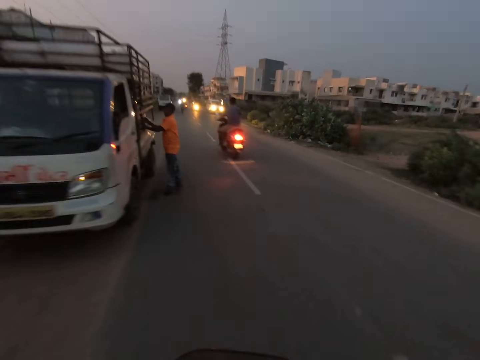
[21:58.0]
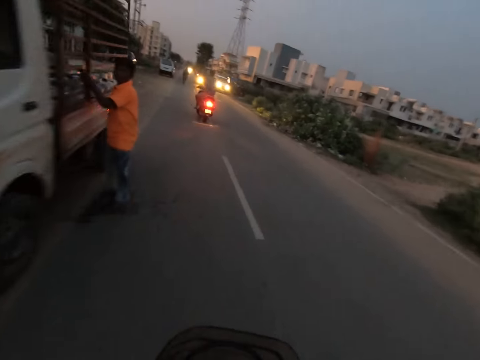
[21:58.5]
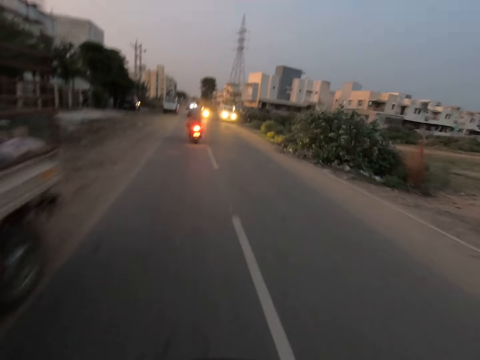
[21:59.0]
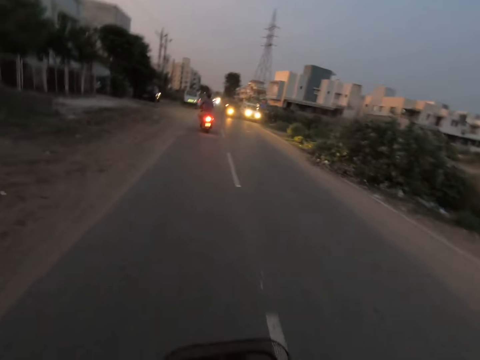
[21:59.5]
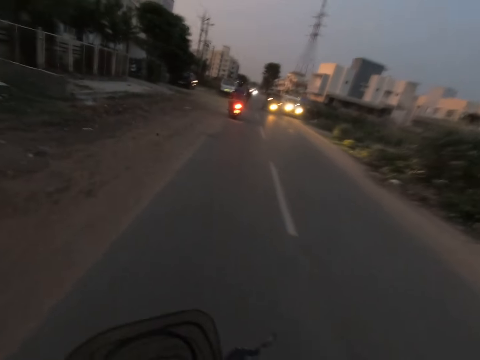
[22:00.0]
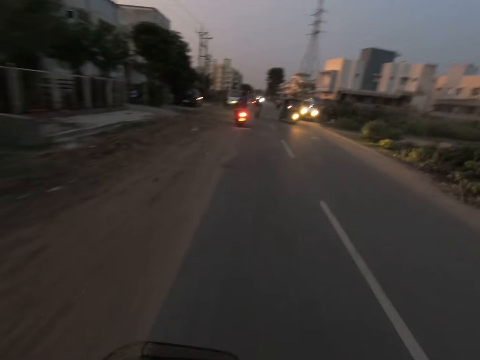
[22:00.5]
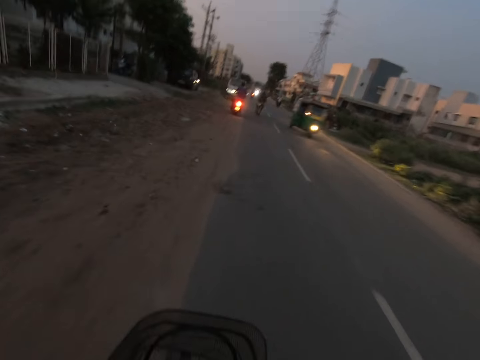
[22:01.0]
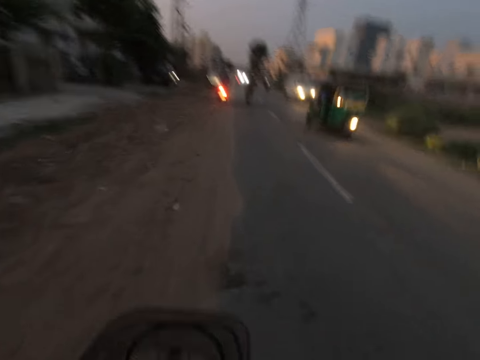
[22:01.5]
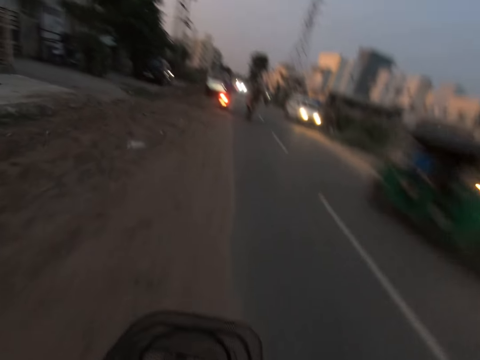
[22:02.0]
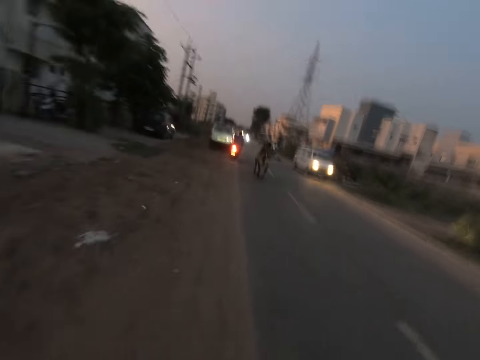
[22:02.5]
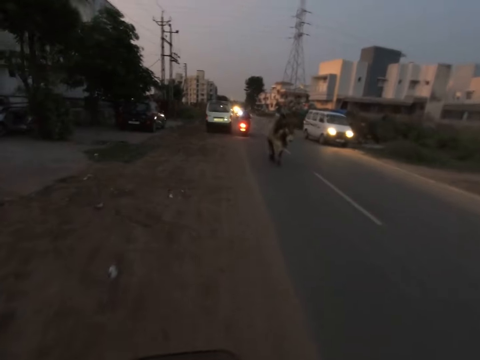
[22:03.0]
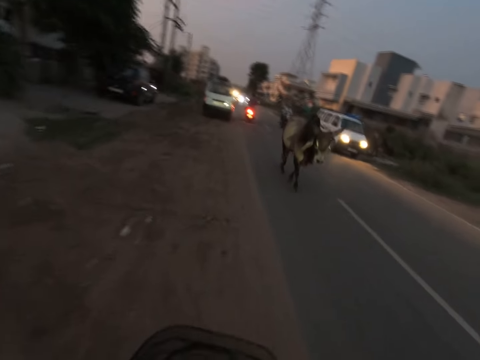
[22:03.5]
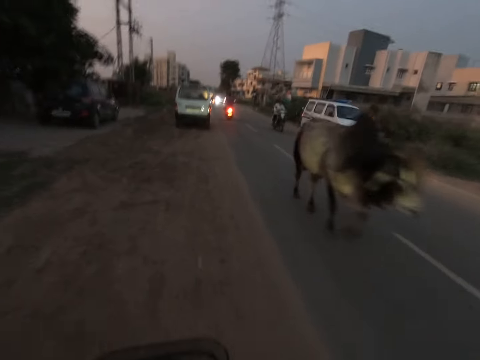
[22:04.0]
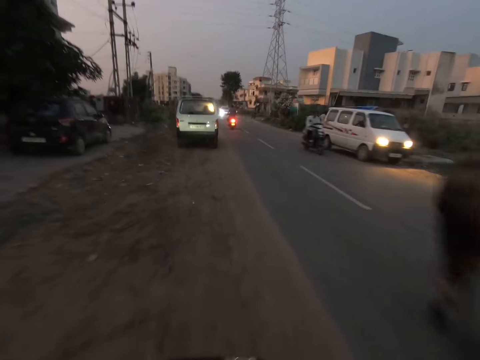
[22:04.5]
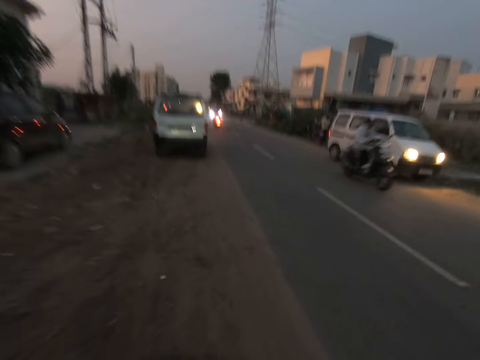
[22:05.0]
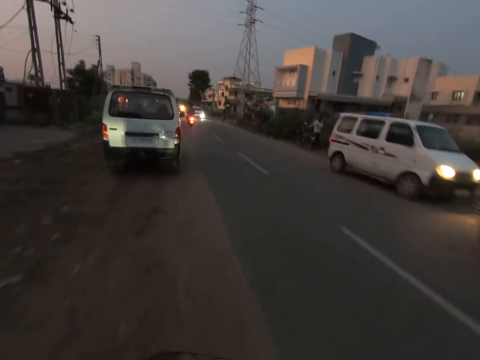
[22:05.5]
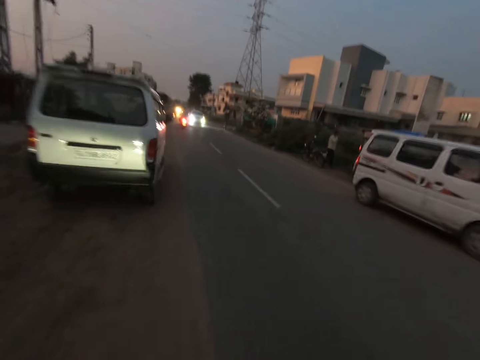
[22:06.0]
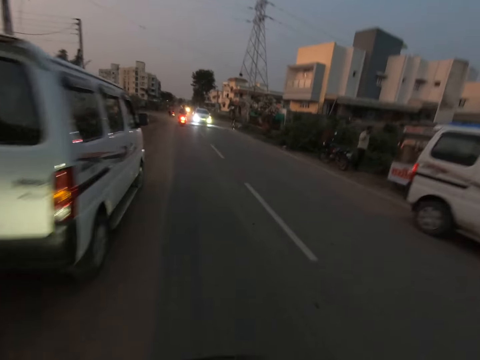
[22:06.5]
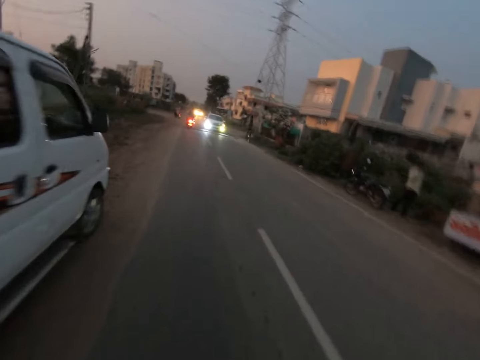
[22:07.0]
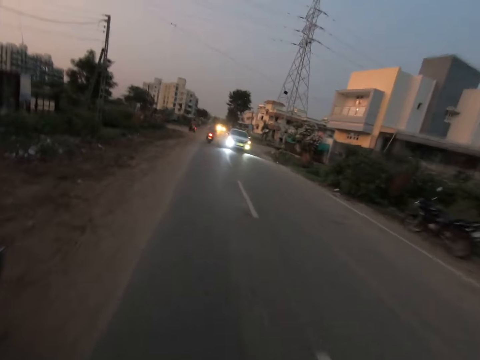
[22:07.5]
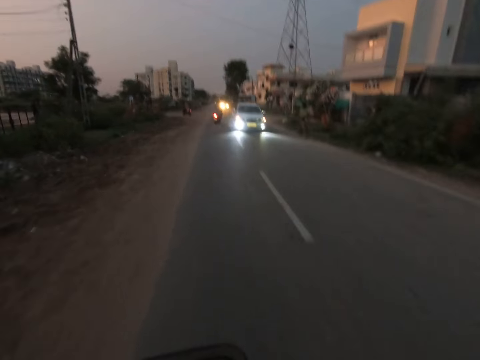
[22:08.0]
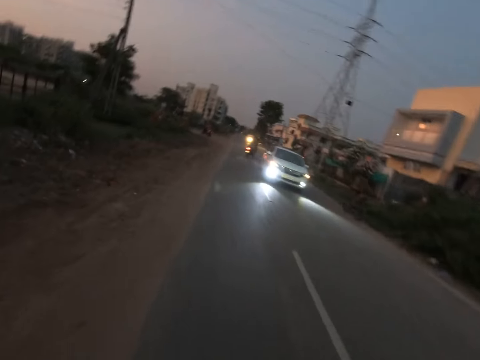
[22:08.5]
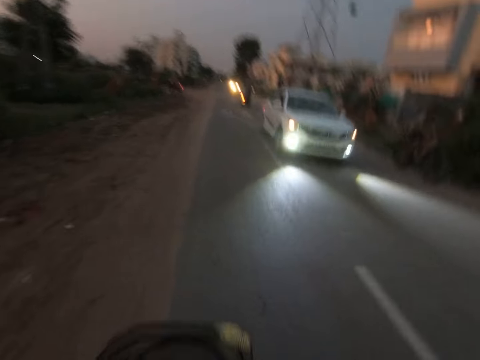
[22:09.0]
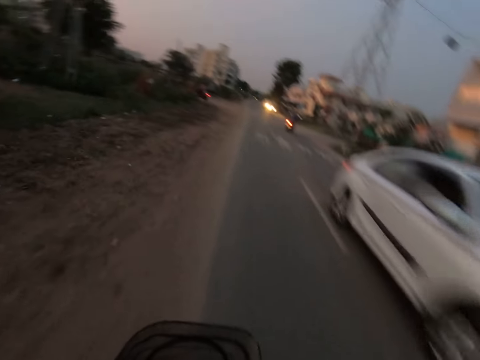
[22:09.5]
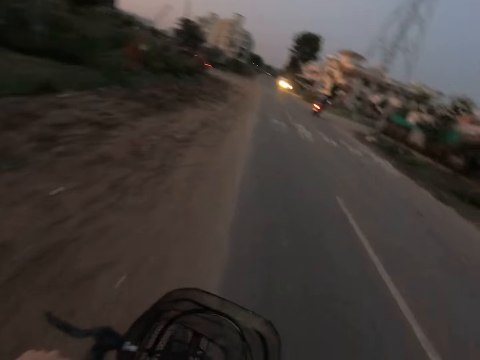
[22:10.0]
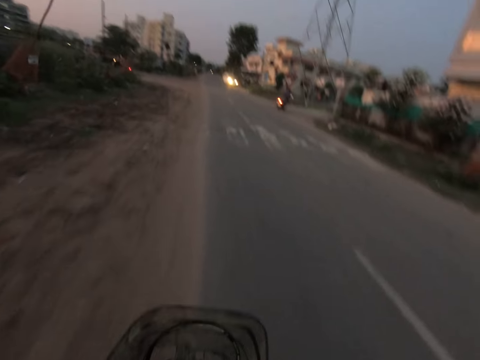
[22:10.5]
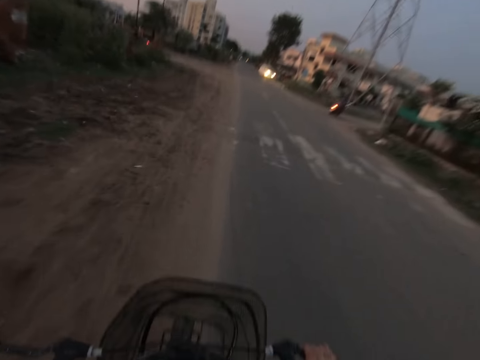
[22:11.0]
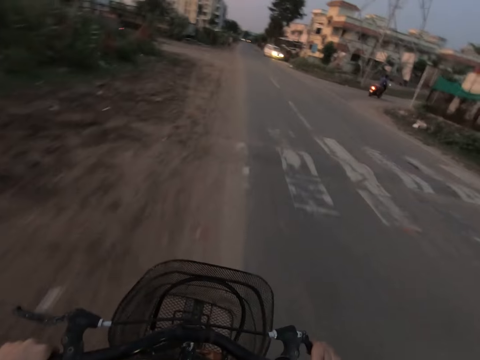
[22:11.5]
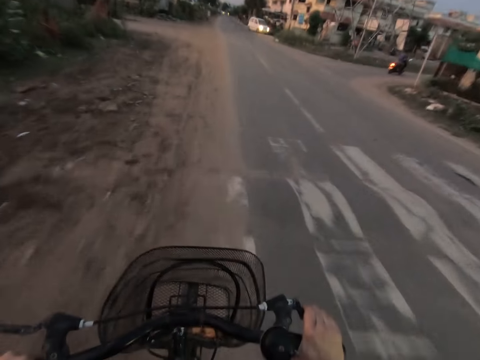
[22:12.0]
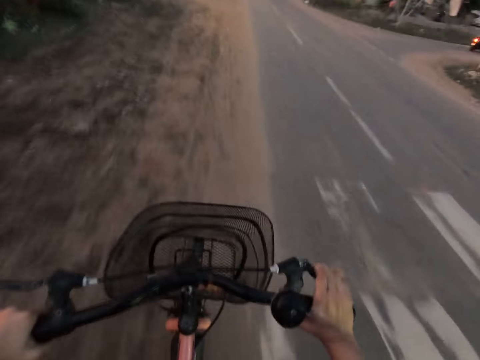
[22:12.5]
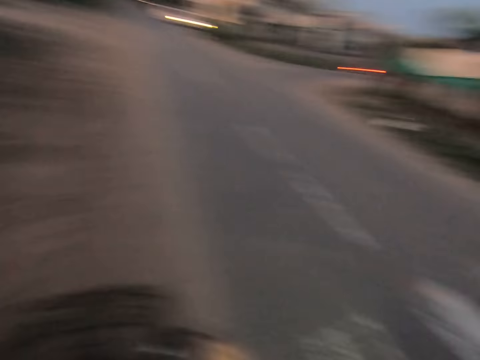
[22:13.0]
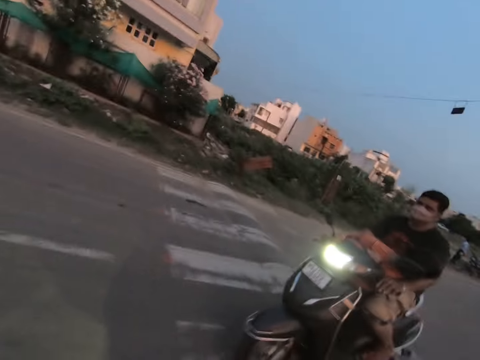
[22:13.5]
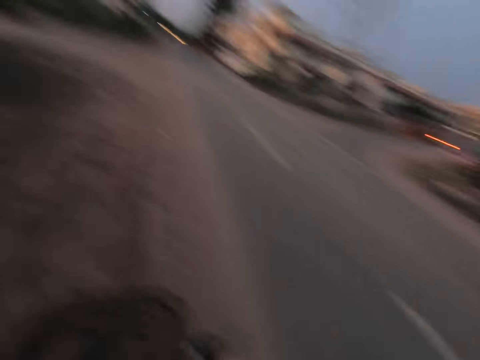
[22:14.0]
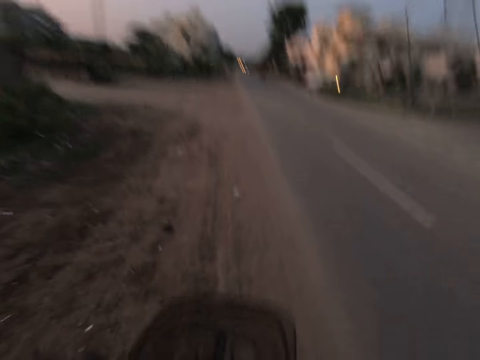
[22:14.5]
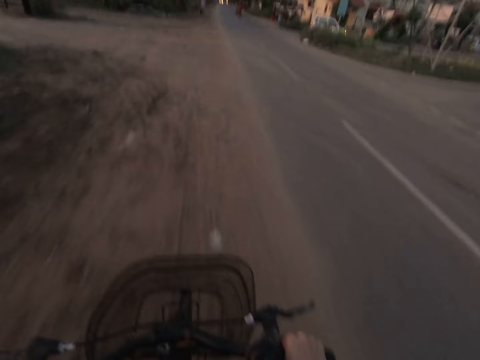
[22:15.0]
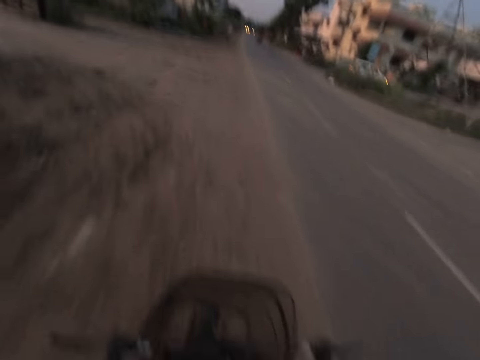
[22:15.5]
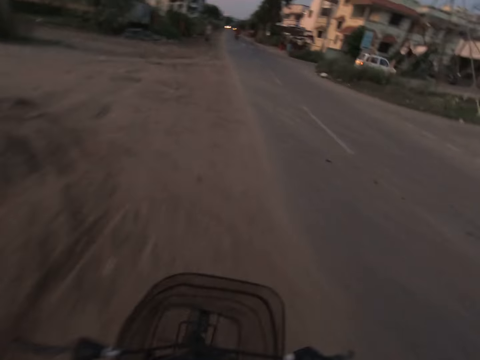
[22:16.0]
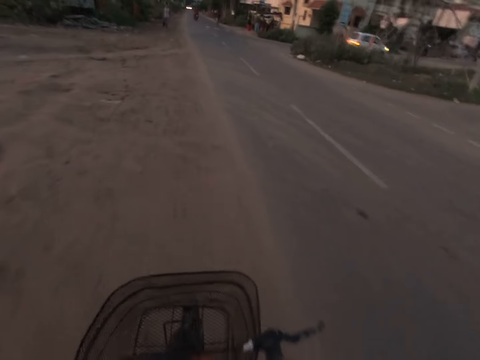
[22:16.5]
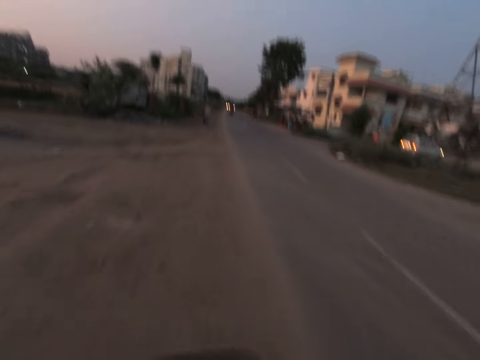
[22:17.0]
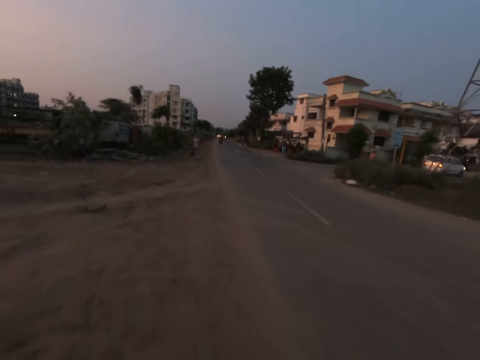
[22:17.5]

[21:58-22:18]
The camera wearer rides a bicycle and looks around.
